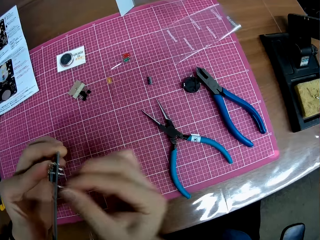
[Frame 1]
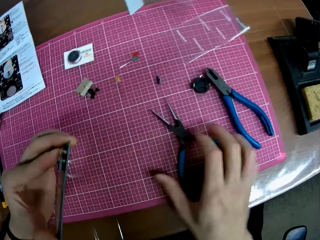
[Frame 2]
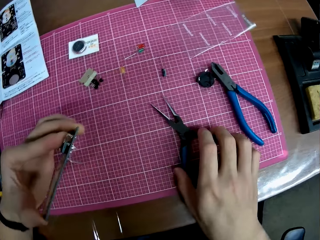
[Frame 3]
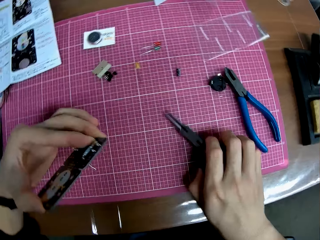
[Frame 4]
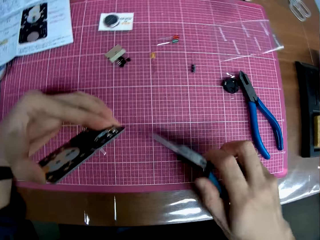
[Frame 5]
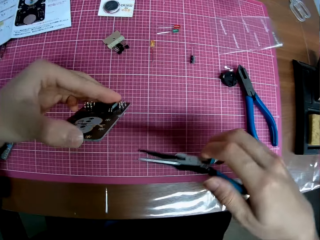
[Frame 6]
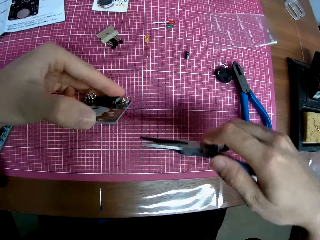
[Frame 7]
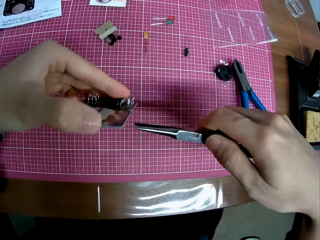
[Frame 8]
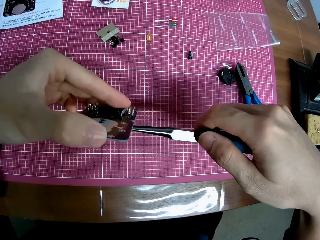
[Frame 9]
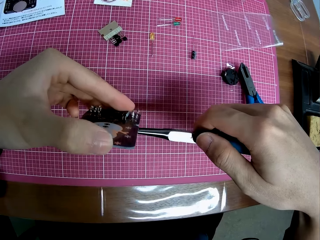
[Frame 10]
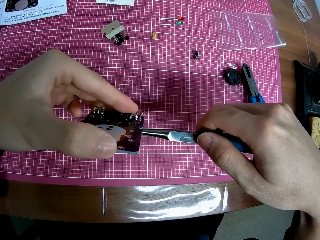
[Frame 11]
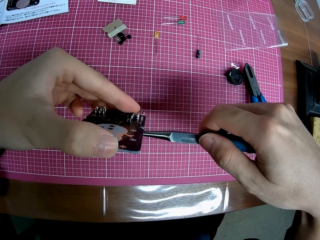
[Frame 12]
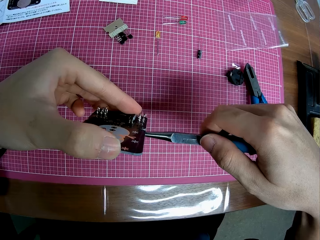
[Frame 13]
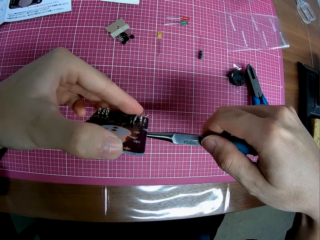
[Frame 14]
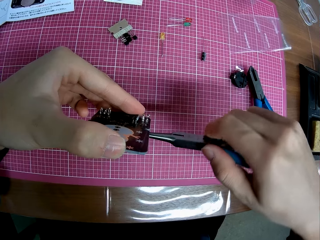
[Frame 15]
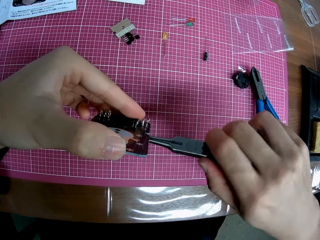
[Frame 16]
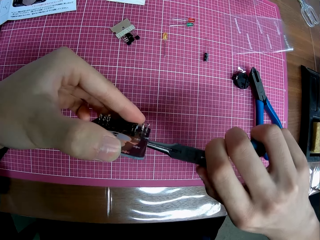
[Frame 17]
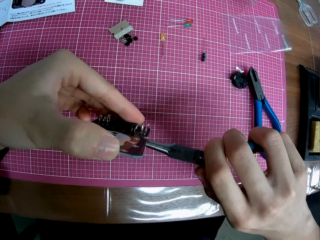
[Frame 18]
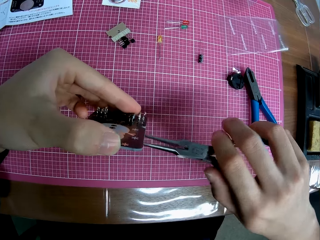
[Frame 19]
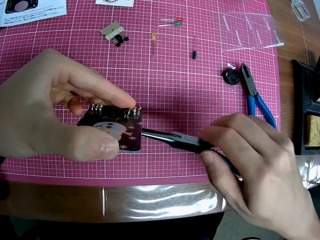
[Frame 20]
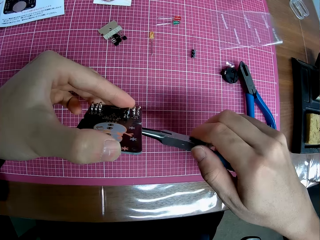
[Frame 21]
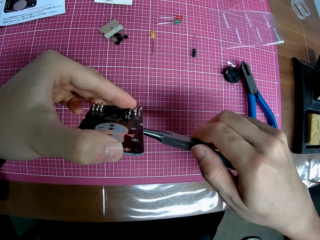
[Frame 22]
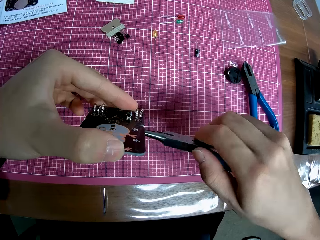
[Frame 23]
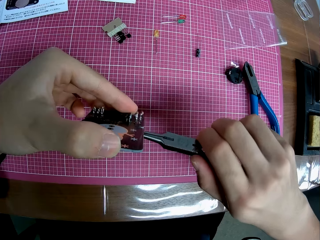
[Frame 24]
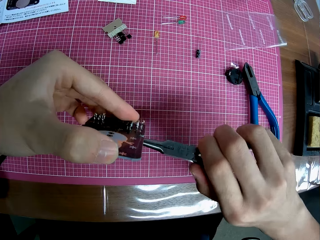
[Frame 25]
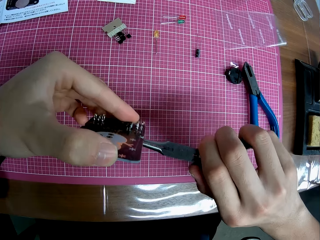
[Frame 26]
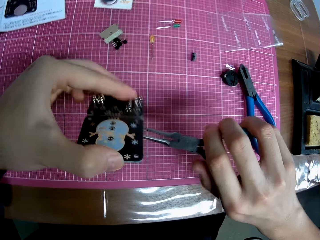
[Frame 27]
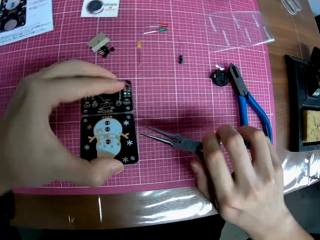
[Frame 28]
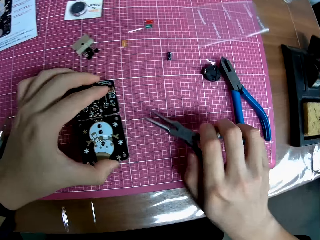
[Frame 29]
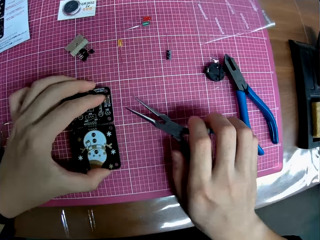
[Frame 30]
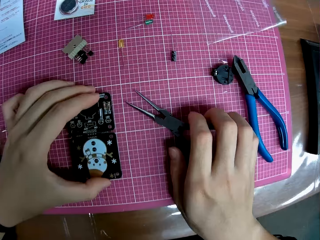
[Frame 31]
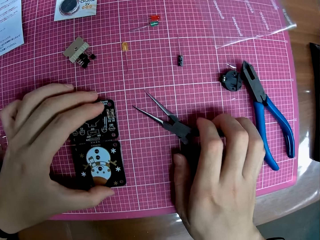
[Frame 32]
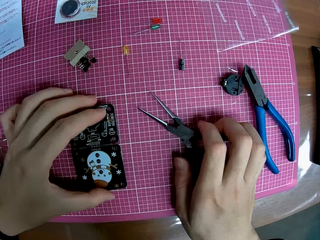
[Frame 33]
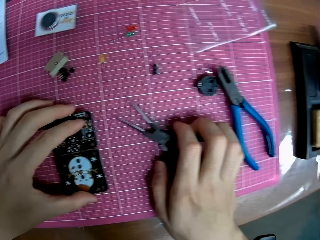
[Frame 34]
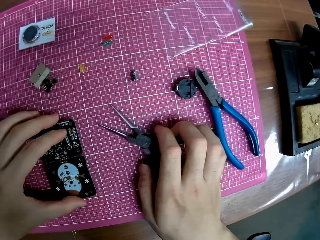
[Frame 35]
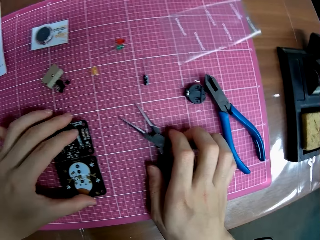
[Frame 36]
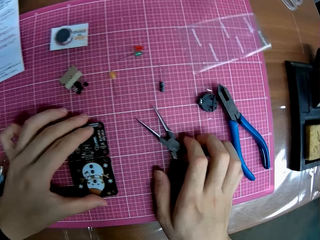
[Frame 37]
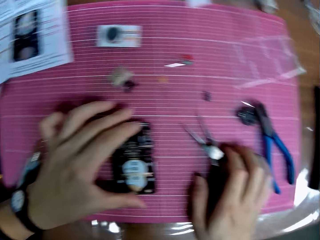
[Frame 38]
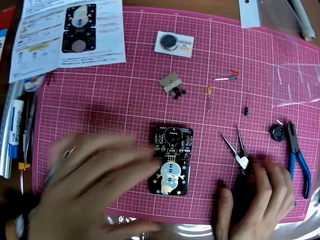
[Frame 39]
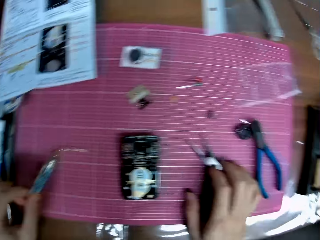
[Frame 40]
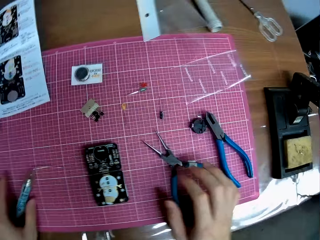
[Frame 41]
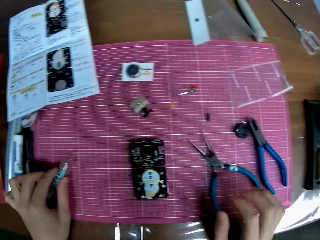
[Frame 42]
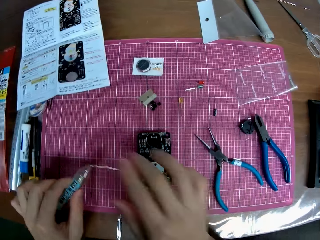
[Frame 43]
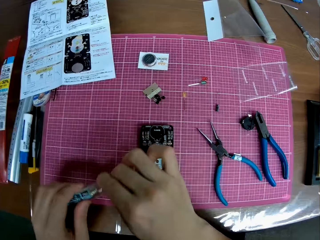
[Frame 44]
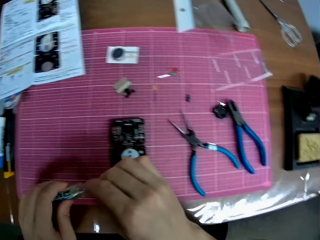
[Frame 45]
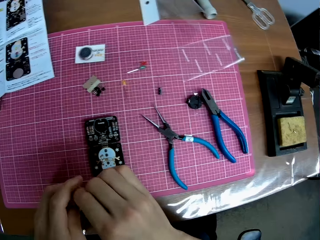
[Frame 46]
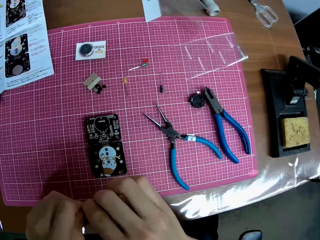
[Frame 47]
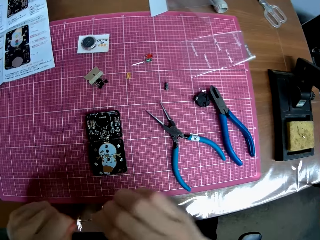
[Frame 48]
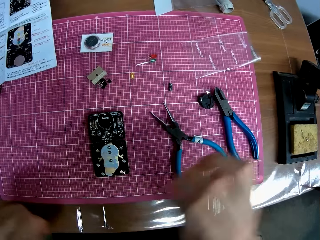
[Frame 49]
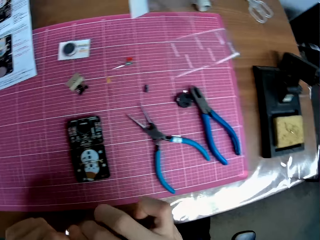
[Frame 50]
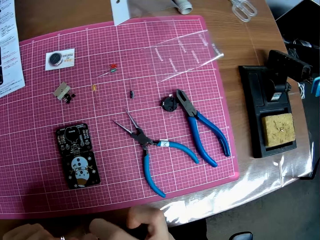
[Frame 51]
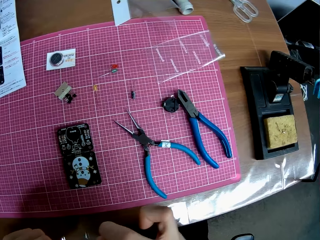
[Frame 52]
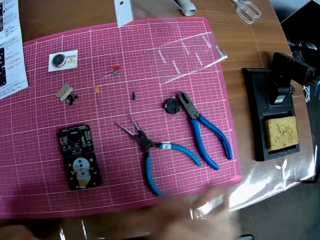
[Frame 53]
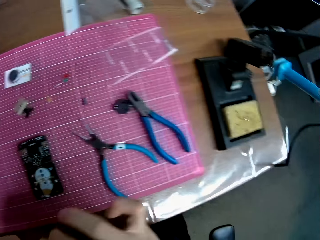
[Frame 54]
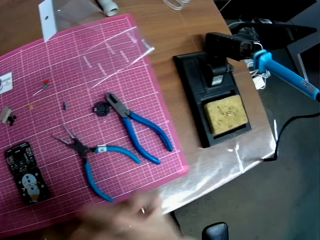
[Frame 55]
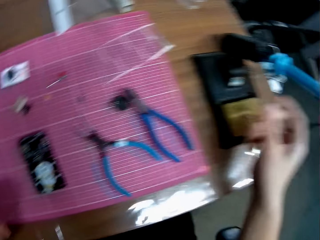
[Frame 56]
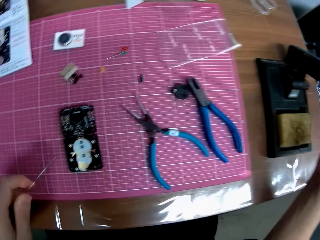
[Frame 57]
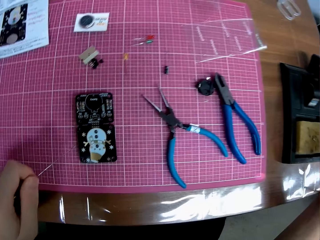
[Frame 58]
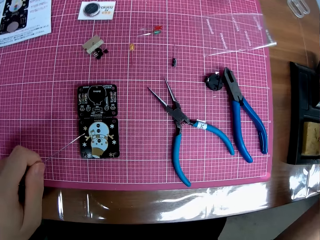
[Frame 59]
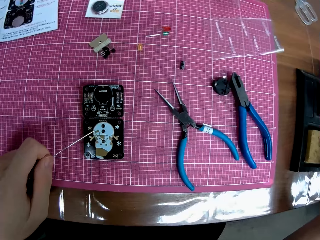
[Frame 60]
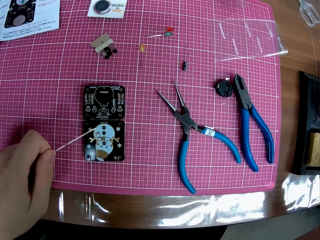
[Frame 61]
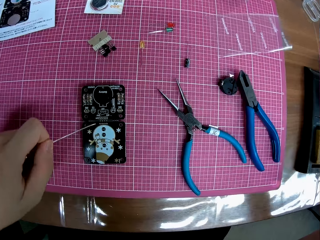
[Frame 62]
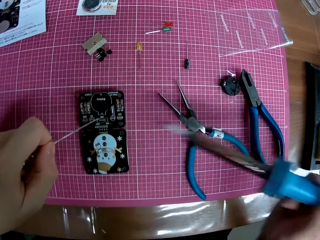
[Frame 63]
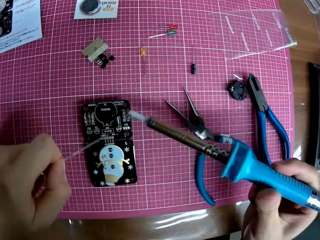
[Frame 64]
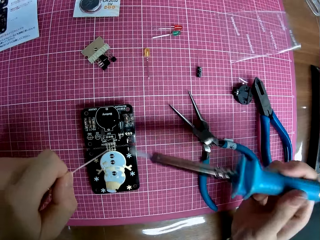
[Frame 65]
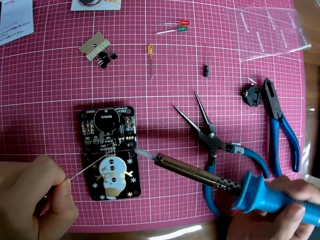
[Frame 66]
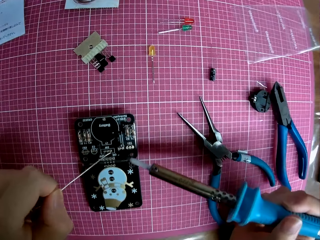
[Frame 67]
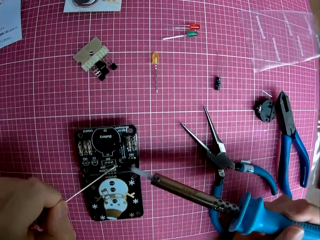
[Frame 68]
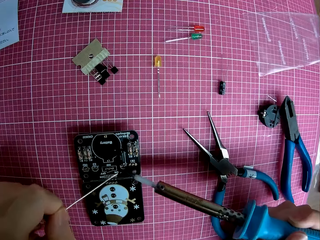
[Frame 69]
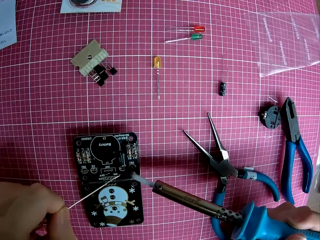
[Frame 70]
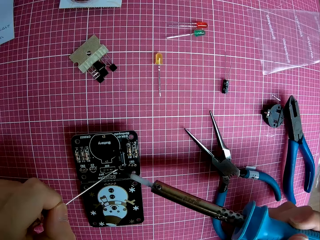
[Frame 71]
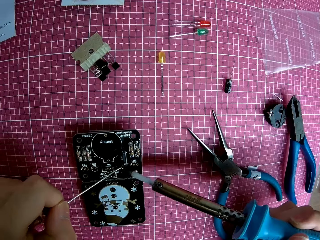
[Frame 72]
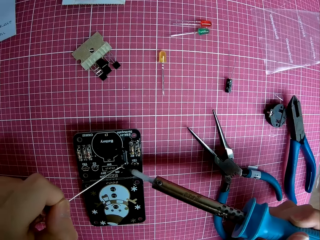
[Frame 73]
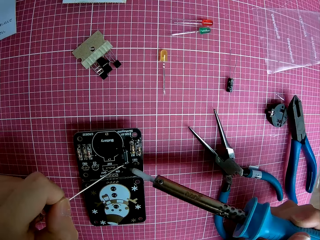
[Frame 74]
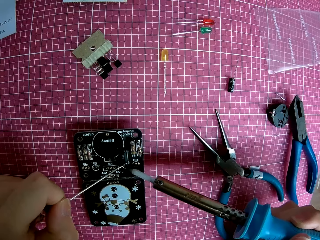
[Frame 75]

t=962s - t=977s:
The camera wearer picks up a nose cutter or pliers on the table. They use the nose cutter on the electronic hardware. They twist the electronic component. They drop the nose cutter on the table. They drop the electronic hardware on the table. They pick up the solder wire on the table. They pull a portion of the solder wire. They pick up the soldering iron on the table.

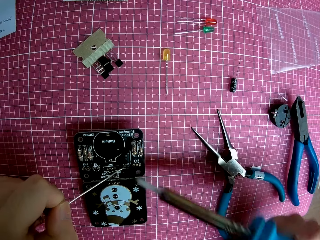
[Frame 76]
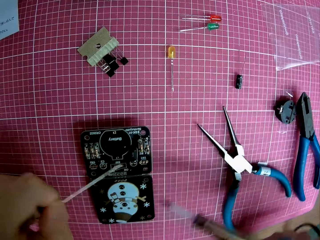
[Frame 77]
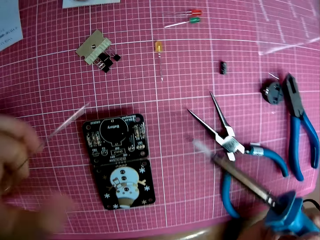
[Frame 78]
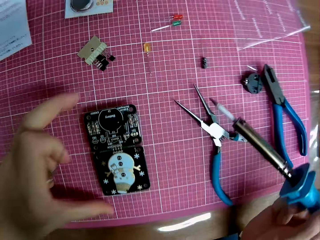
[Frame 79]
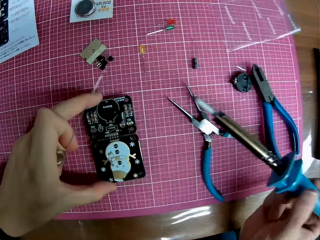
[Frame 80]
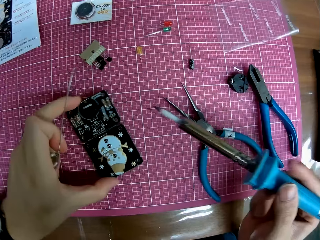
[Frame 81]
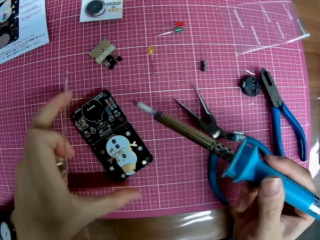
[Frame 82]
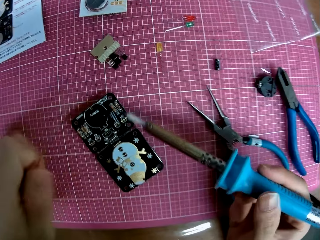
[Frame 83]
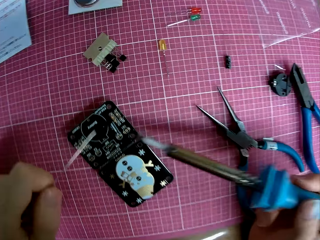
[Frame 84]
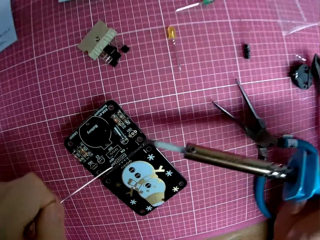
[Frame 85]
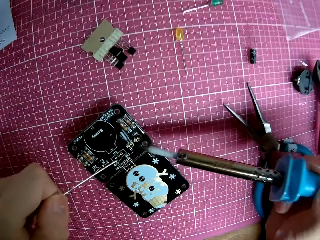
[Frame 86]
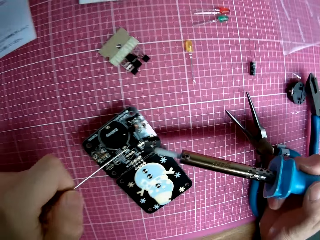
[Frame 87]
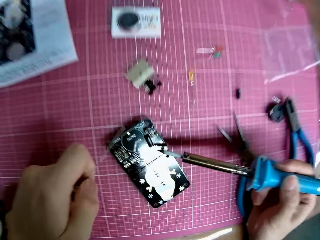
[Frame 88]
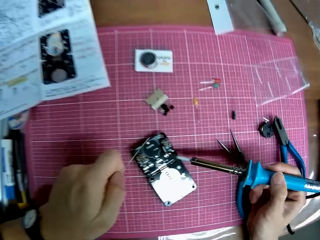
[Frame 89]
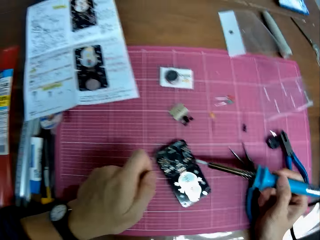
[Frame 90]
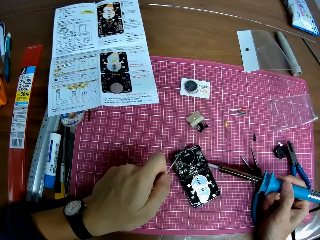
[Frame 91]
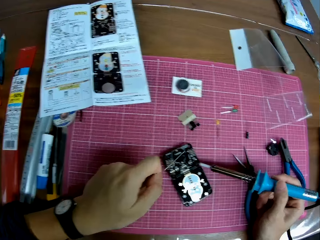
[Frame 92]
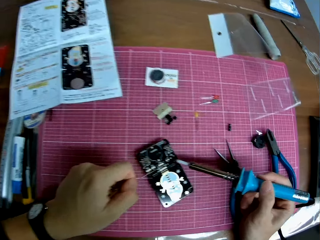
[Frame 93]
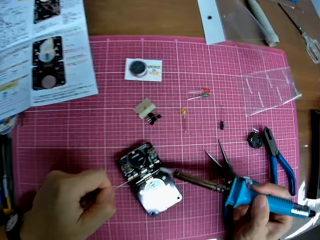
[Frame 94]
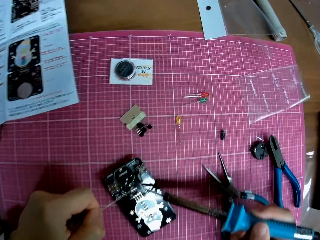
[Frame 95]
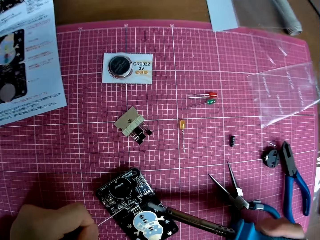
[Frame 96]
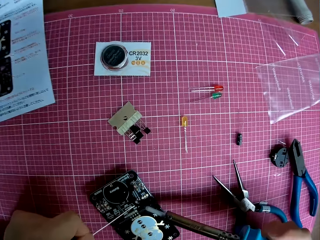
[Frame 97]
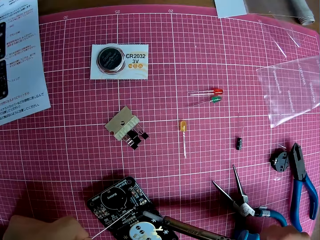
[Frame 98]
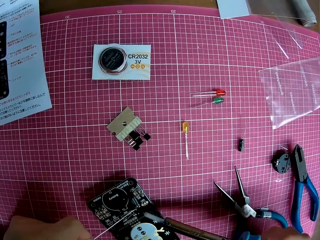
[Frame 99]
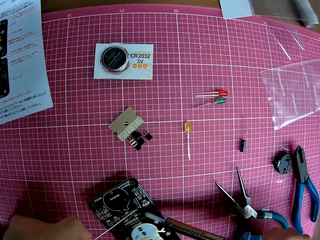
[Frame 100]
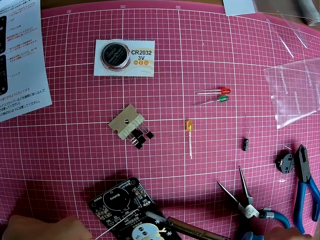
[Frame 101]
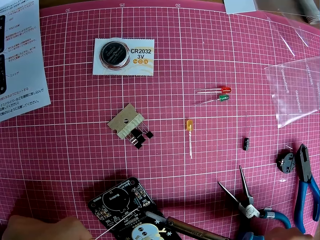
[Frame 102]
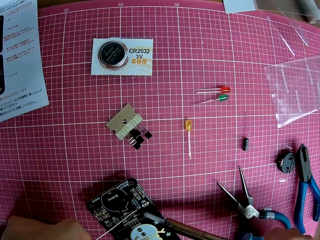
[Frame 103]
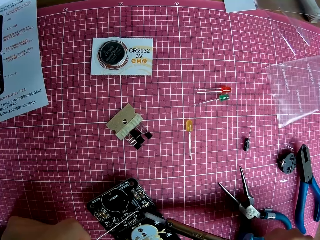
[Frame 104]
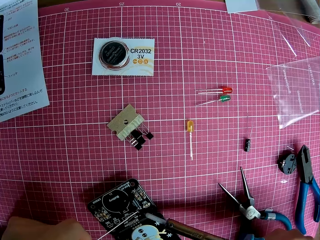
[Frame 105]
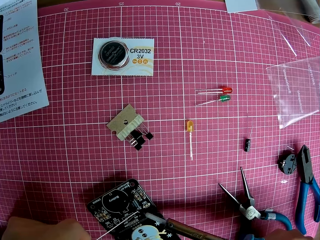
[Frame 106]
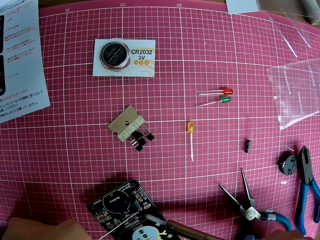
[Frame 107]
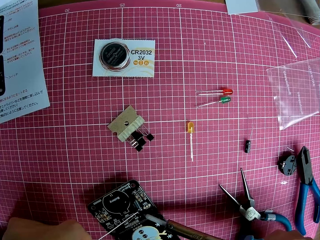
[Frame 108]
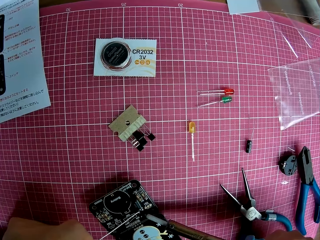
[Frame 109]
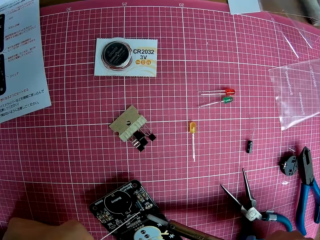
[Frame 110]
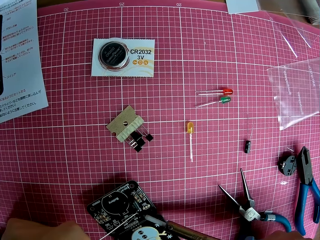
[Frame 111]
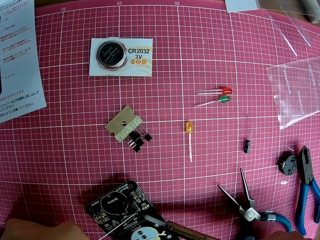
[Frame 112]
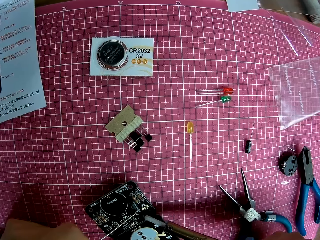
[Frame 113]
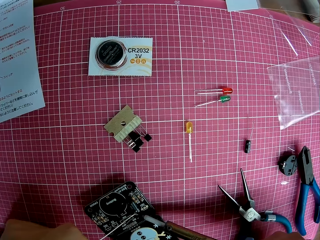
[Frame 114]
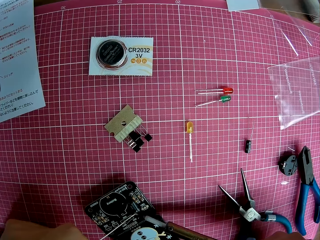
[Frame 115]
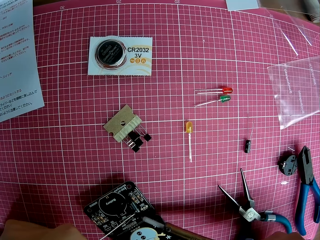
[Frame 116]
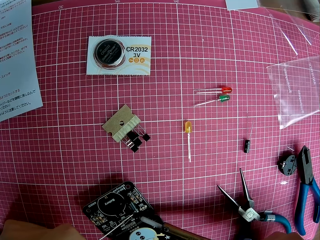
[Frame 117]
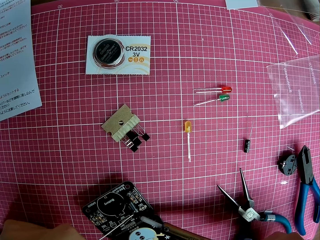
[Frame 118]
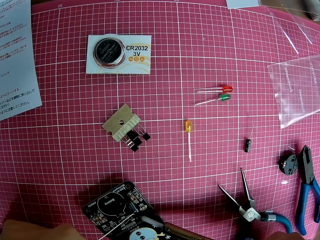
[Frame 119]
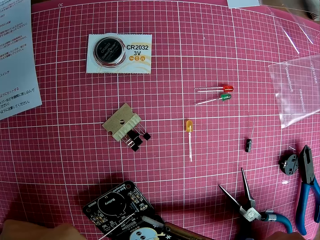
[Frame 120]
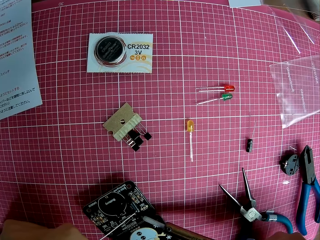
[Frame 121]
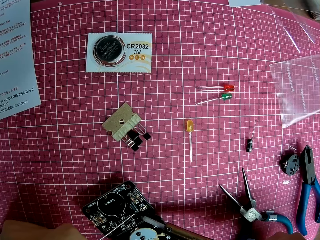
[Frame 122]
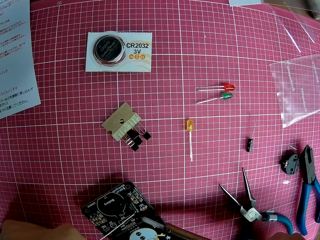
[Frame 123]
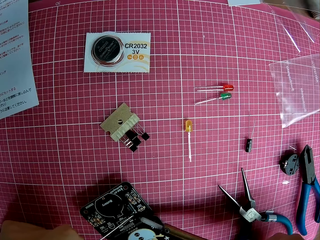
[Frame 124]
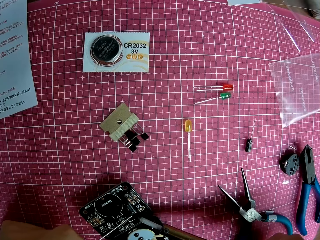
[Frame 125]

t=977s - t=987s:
The camera wearer adjusts the electronic hardware on the table. They repair the electronic hardware with the soldering iron and solder wire.
